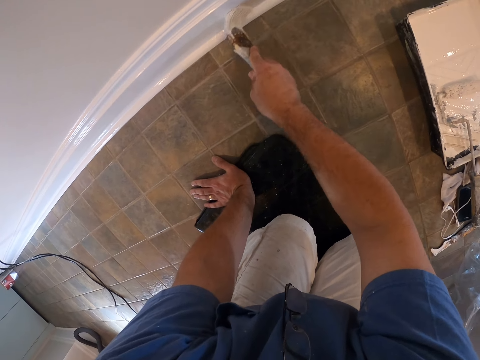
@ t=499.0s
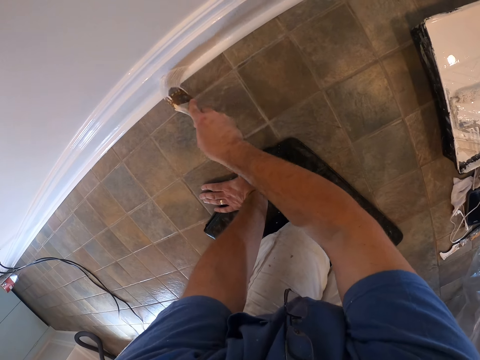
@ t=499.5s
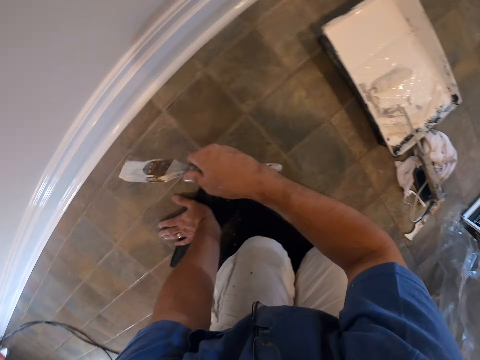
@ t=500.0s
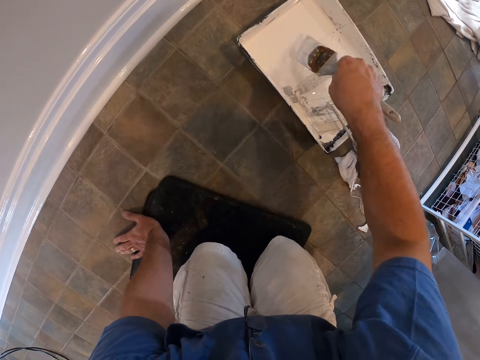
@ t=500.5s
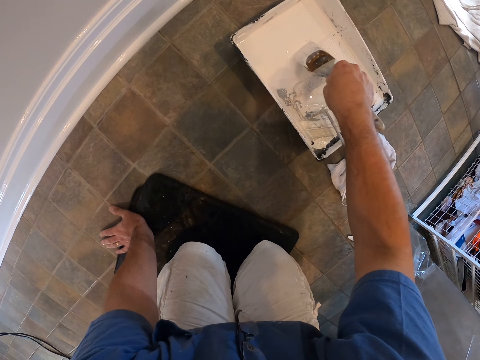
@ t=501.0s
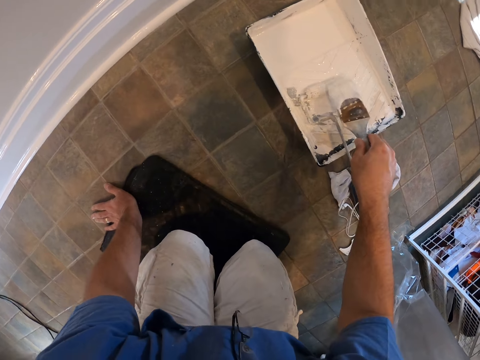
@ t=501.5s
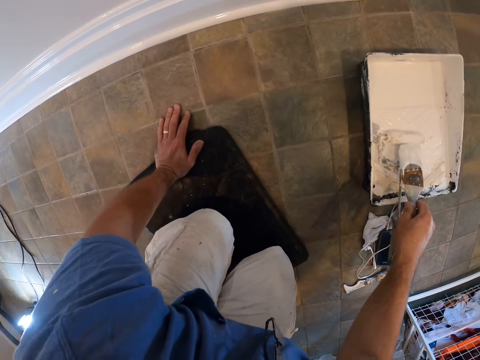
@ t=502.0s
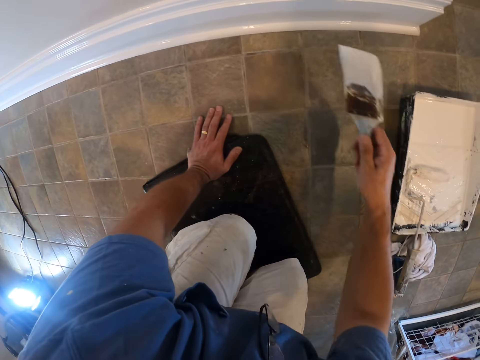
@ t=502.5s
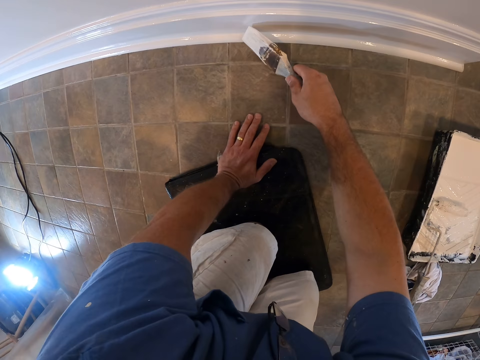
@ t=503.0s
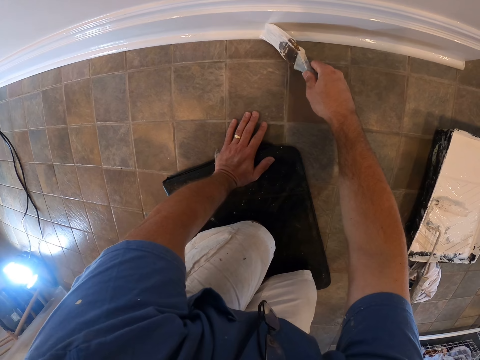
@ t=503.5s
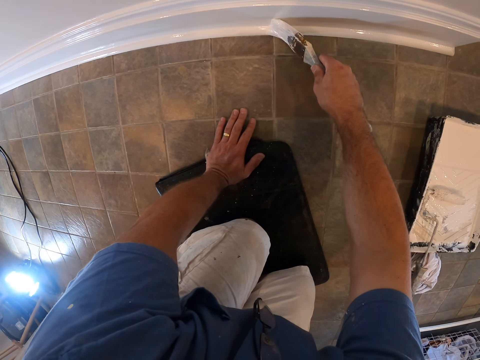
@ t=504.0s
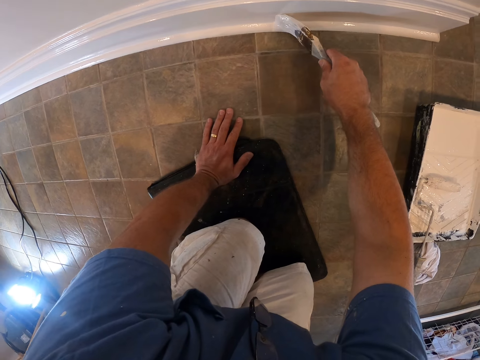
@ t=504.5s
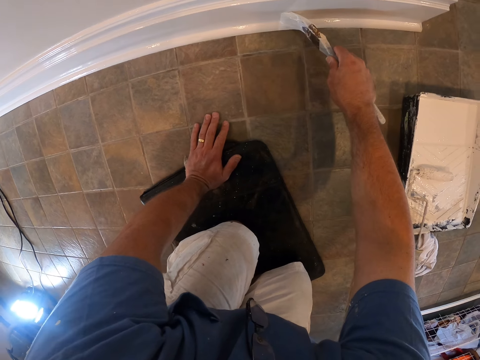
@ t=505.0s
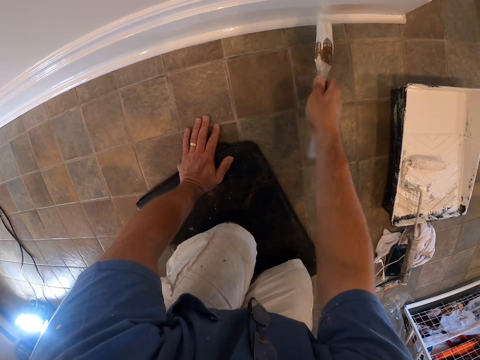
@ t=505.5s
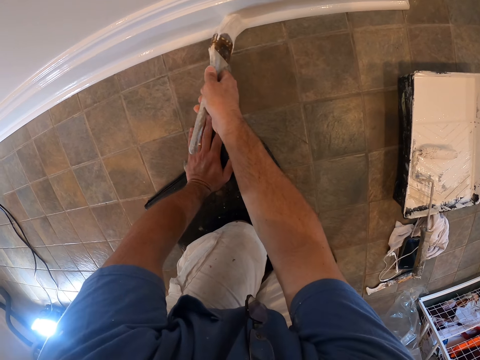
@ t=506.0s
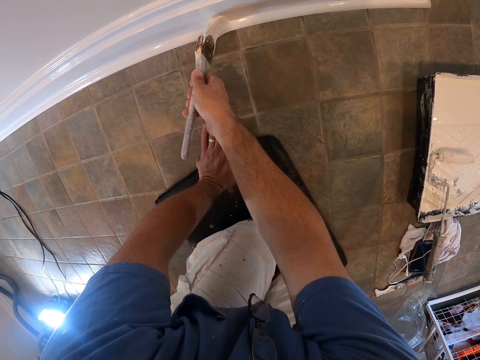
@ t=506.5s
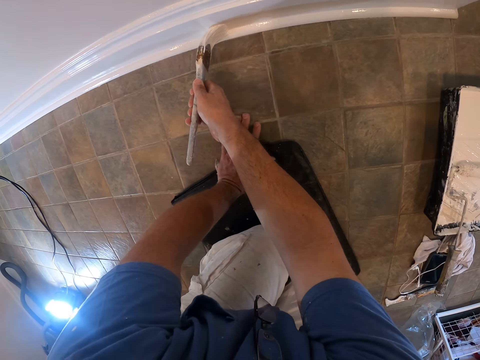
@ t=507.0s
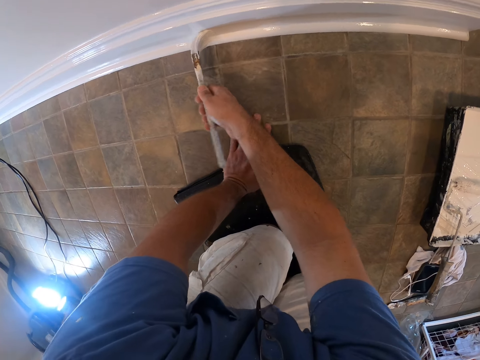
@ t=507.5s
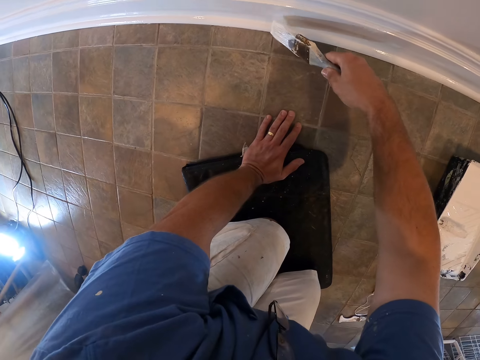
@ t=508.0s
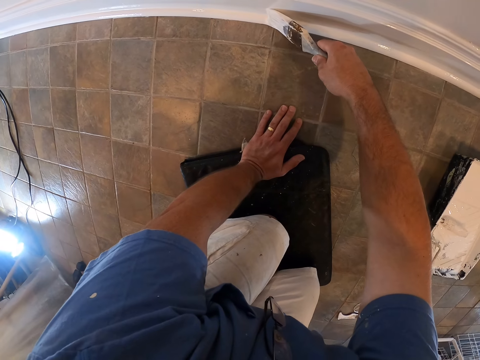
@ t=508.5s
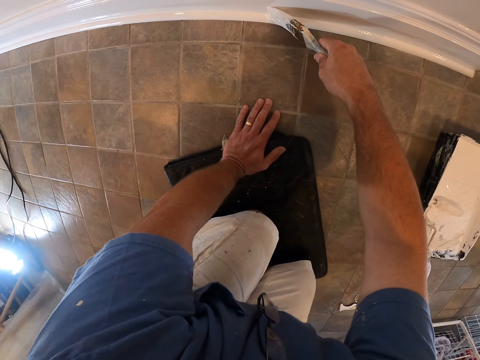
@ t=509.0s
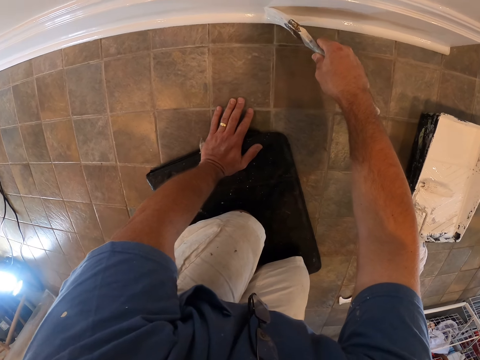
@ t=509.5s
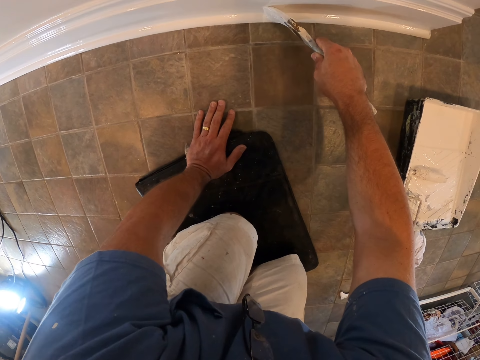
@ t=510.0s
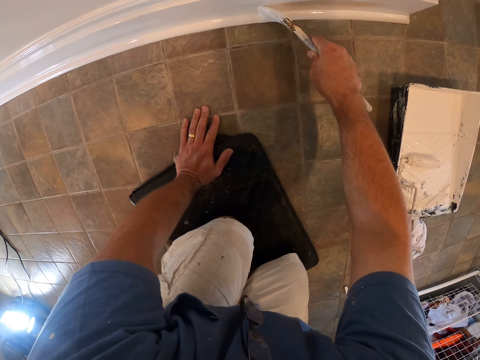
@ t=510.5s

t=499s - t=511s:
The camera wearer removes the brush on the skirting board. They touch the paint in the paint tray with the brush. They remove the brush in the paint tray. They paint the skirting board with the brush.

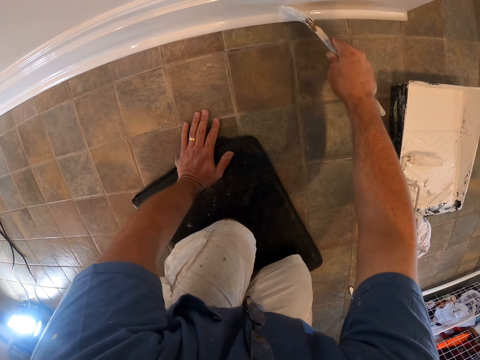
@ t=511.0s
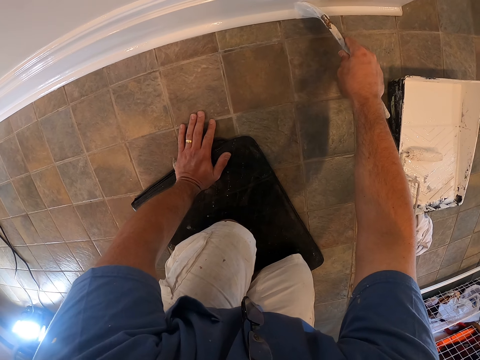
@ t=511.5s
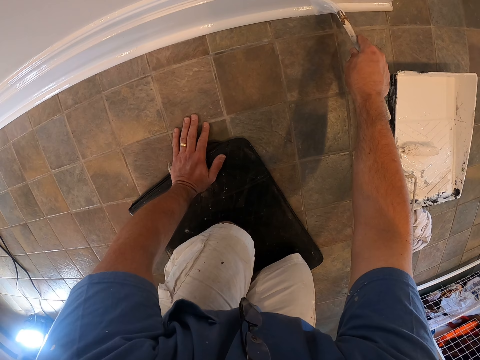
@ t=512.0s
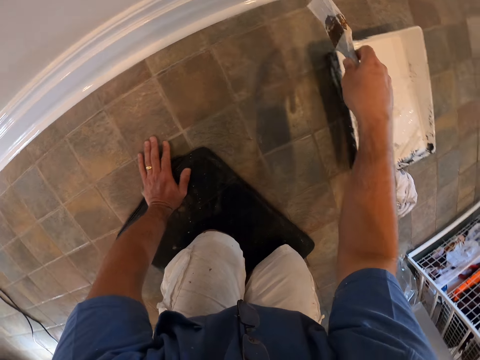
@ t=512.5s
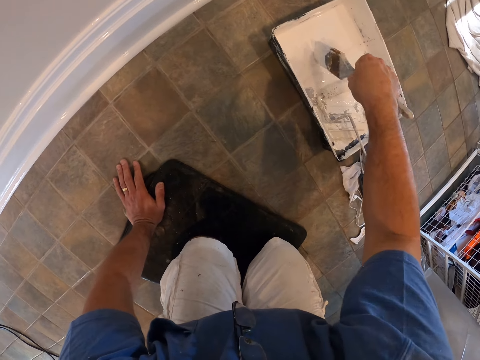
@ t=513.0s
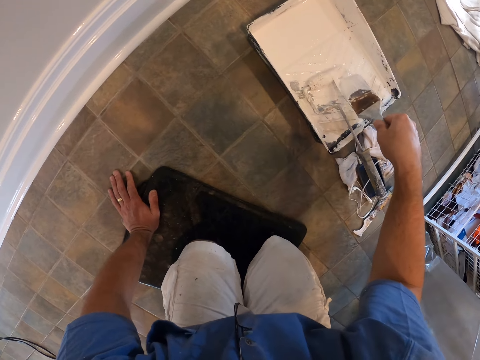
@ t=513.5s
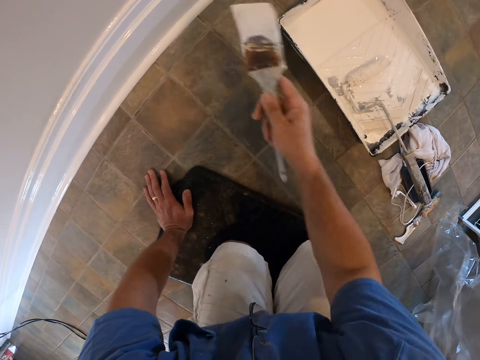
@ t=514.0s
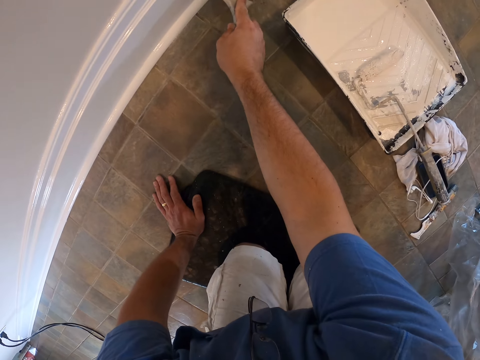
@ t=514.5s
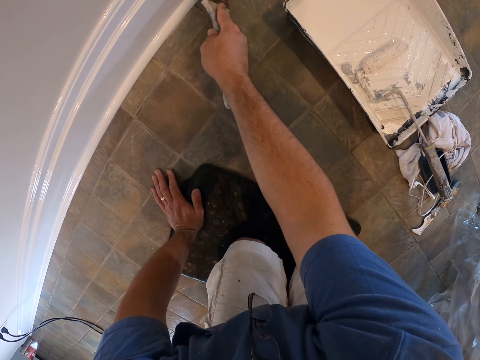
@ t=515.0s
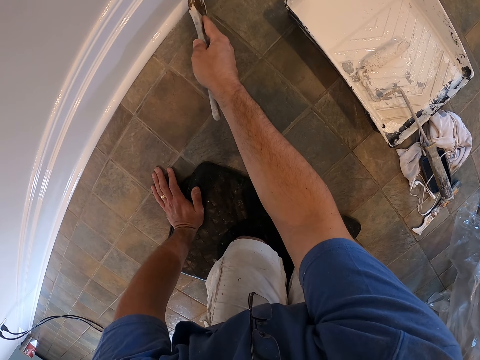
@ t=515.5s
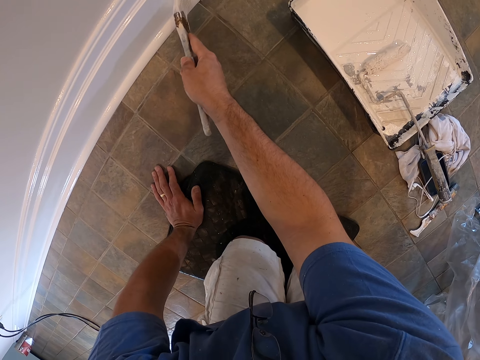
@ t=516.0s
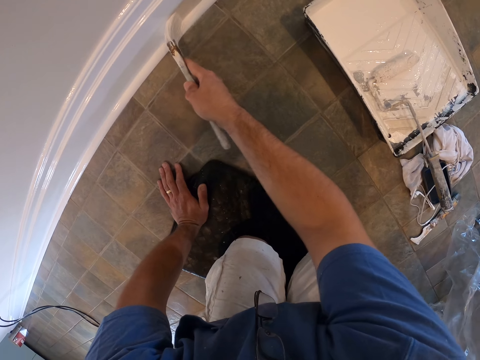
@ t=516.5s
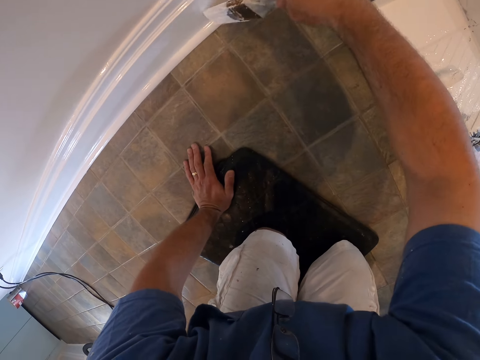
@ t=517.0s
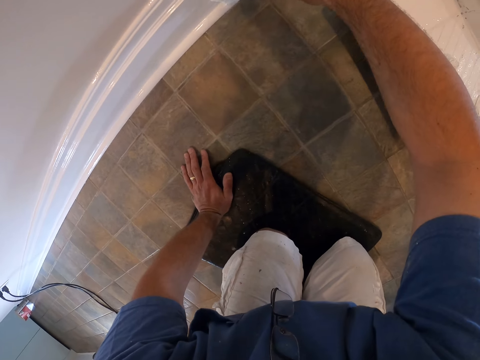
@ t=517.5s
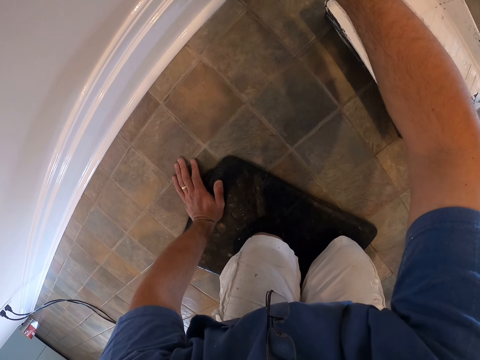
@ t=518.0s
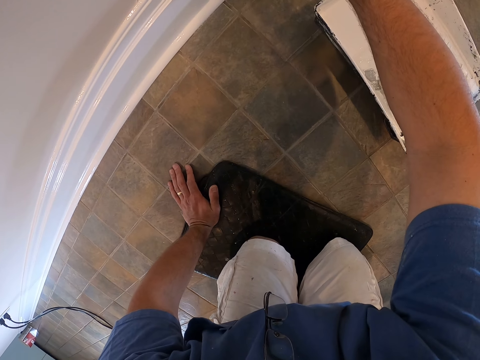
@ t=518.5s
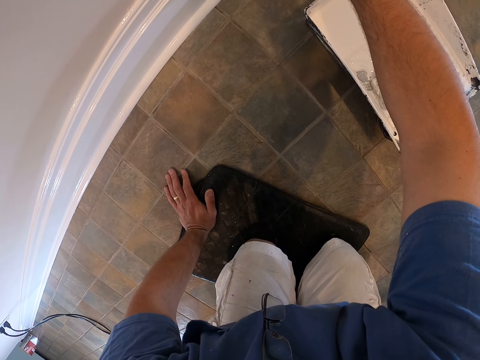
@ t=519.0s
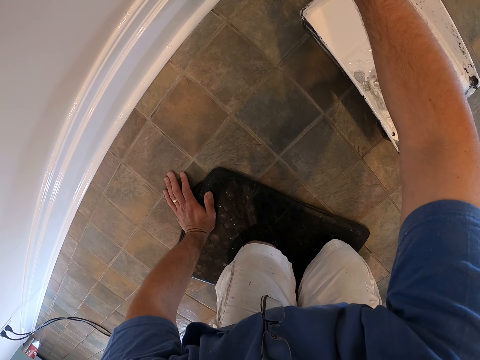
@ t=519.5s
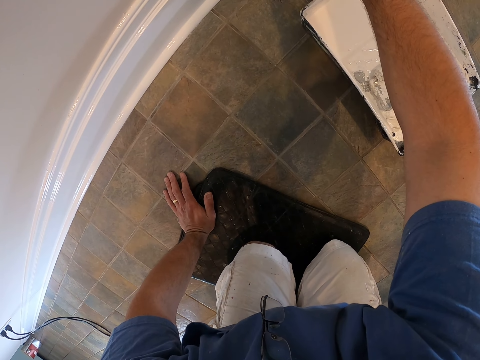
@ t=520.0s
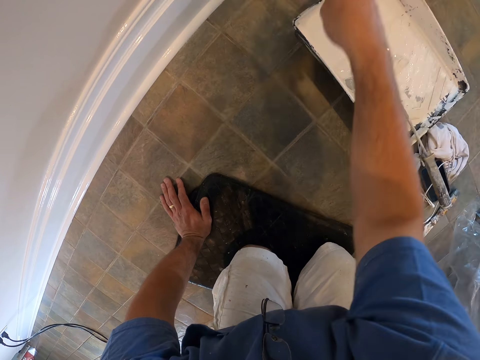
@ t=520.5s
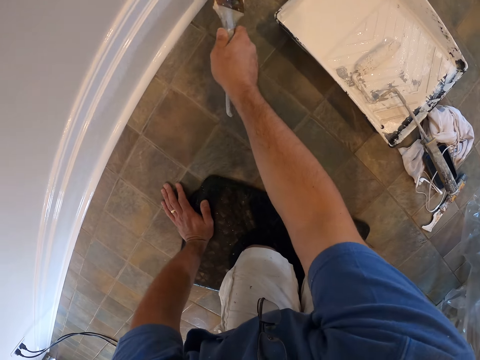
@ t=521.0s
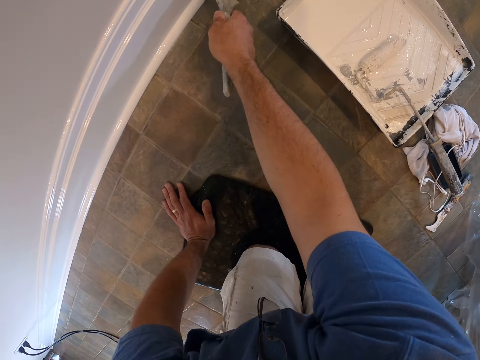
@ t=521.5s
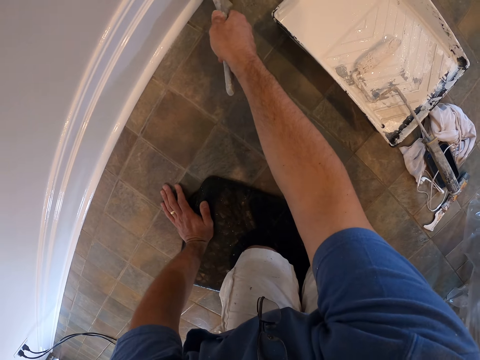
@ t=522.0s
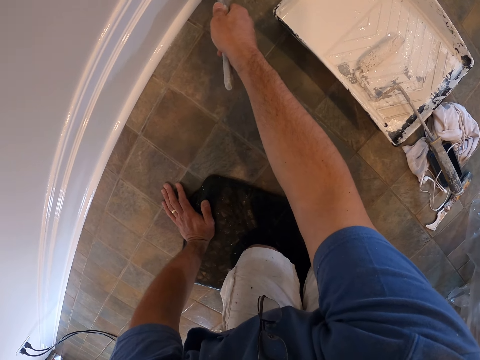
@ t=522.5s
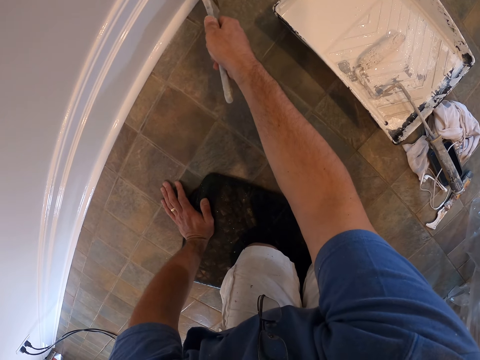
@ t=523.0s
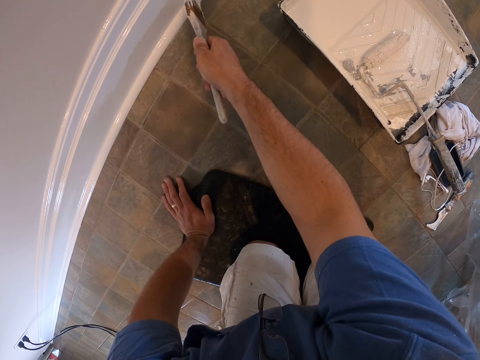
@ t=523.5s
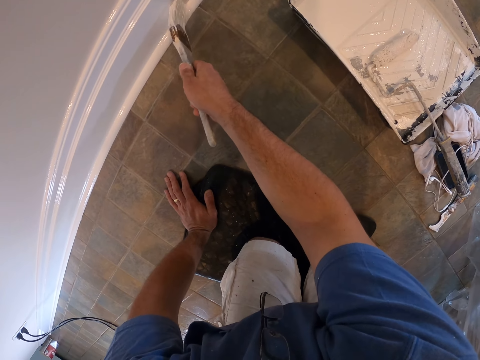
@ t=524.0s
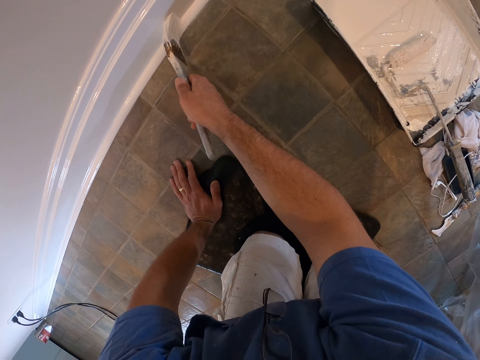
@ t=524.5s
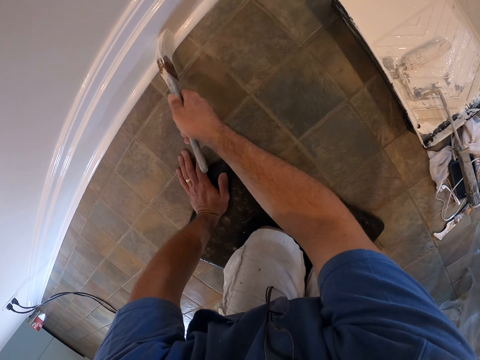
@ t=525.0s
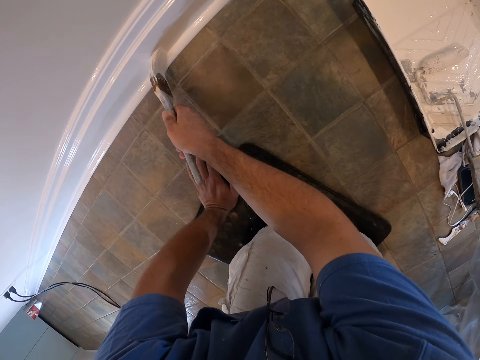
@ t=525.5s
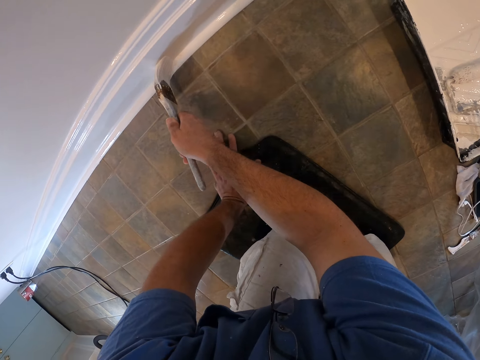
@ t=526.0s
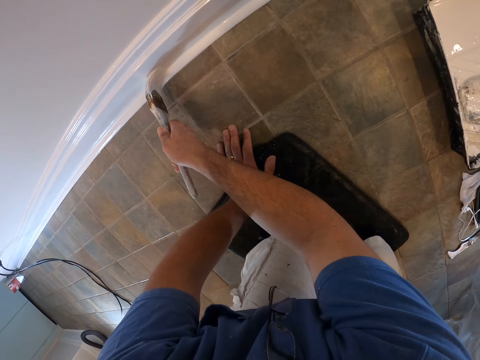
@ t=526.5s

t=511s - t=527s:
The camera wearer removes the brush on the skirting board. They touch the paint in the paint tray with the brush. They remove the brush in the paint tray. They paint the skirting board with the brush.
